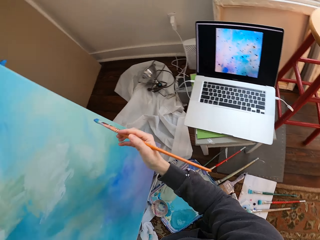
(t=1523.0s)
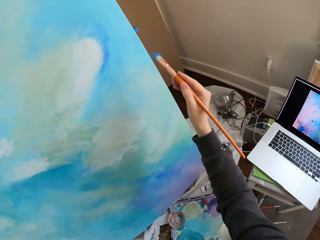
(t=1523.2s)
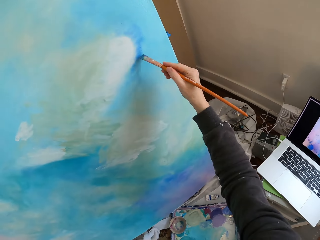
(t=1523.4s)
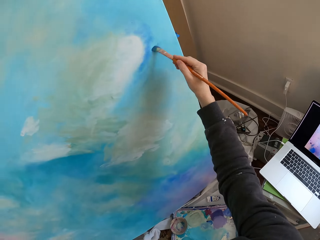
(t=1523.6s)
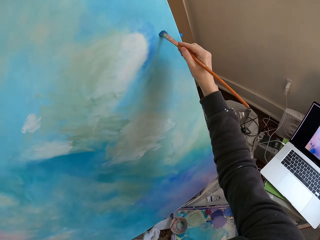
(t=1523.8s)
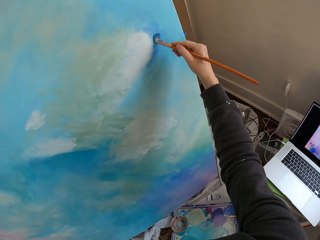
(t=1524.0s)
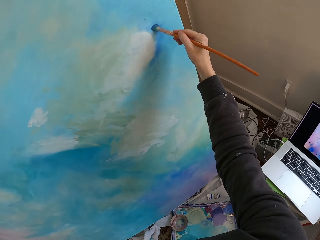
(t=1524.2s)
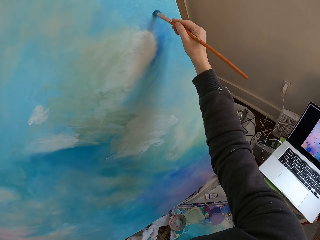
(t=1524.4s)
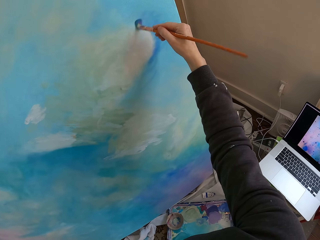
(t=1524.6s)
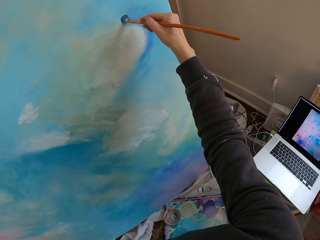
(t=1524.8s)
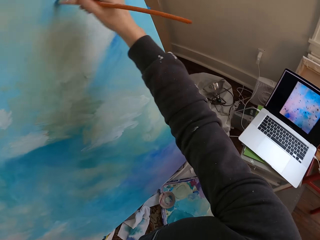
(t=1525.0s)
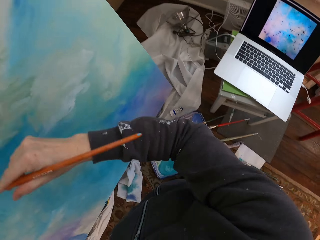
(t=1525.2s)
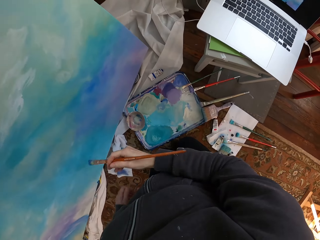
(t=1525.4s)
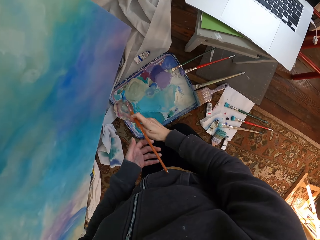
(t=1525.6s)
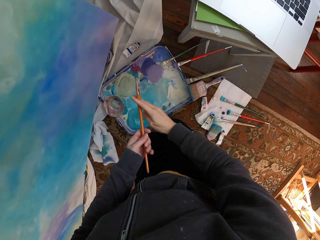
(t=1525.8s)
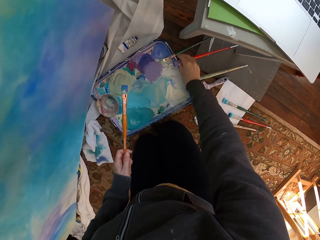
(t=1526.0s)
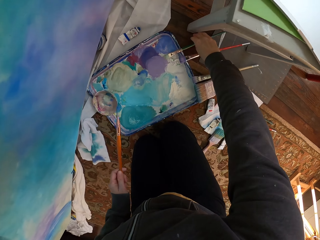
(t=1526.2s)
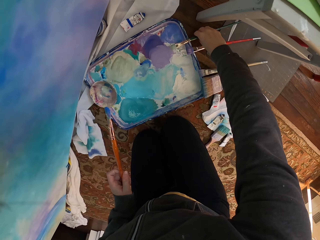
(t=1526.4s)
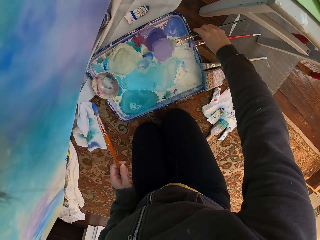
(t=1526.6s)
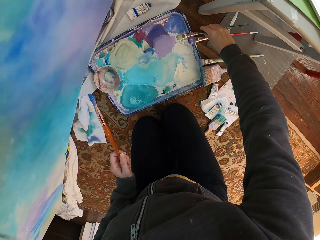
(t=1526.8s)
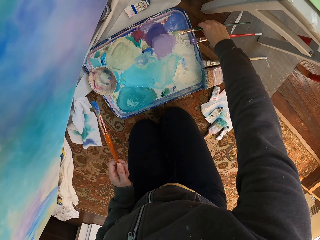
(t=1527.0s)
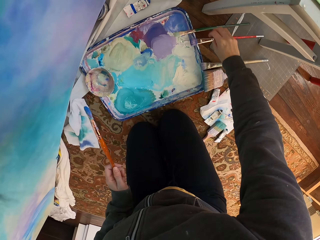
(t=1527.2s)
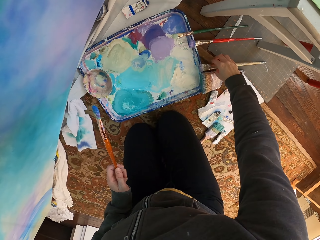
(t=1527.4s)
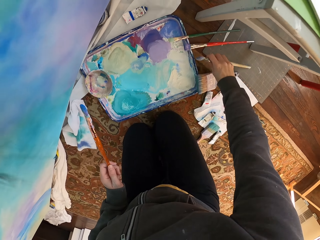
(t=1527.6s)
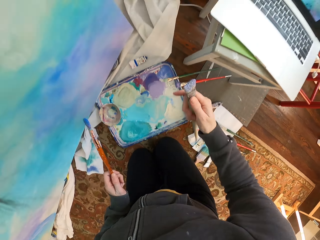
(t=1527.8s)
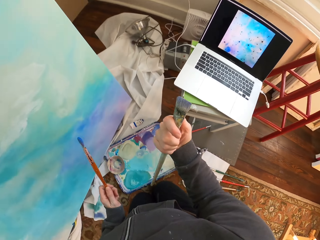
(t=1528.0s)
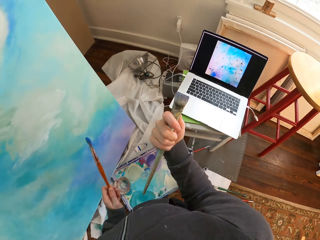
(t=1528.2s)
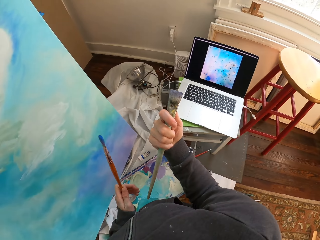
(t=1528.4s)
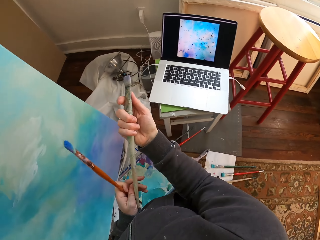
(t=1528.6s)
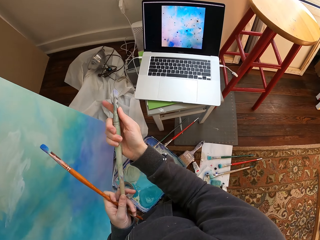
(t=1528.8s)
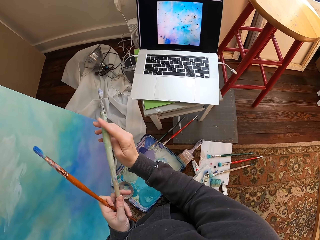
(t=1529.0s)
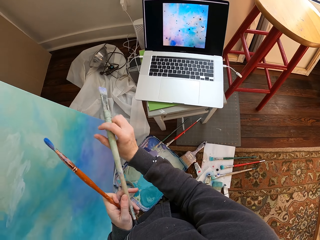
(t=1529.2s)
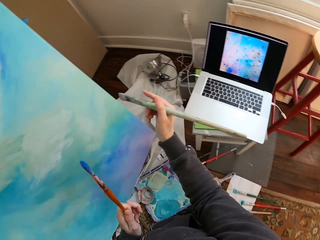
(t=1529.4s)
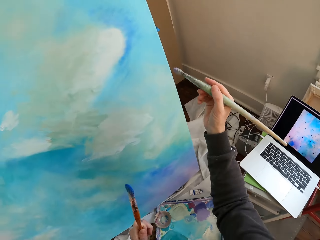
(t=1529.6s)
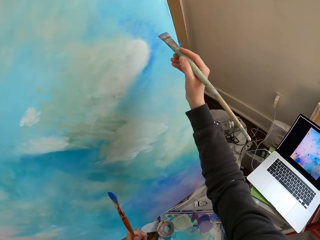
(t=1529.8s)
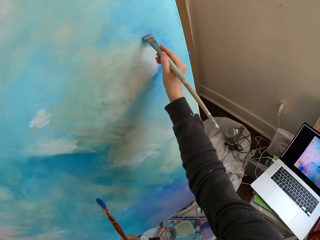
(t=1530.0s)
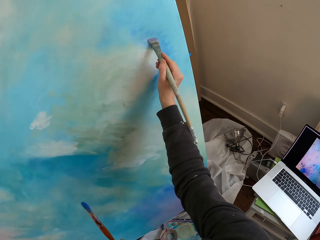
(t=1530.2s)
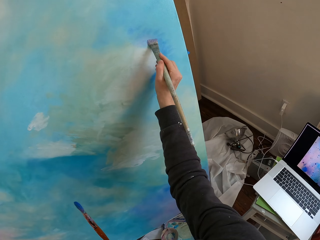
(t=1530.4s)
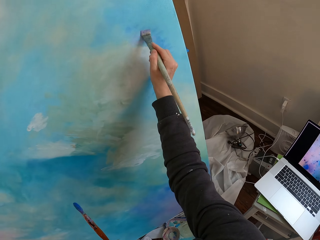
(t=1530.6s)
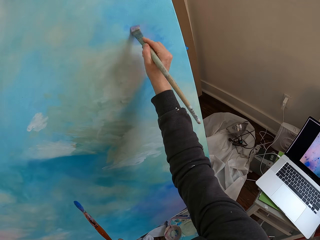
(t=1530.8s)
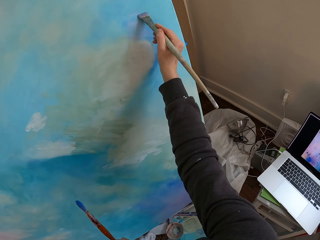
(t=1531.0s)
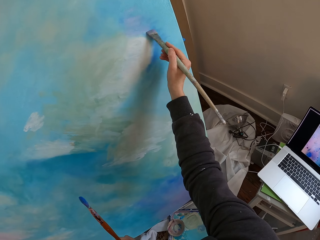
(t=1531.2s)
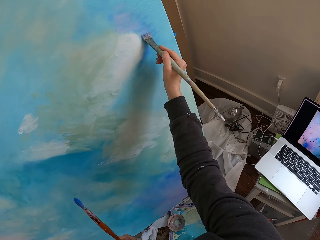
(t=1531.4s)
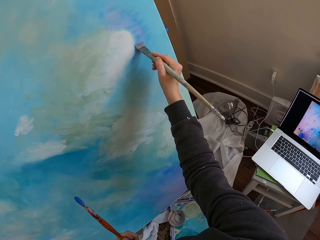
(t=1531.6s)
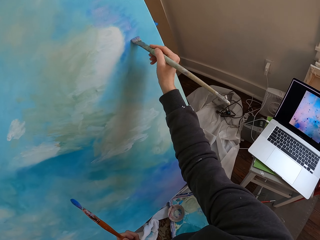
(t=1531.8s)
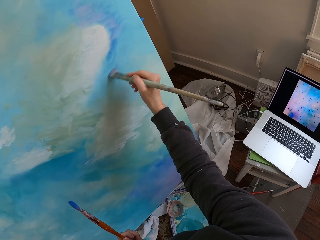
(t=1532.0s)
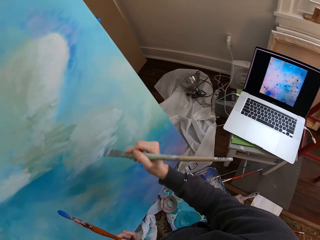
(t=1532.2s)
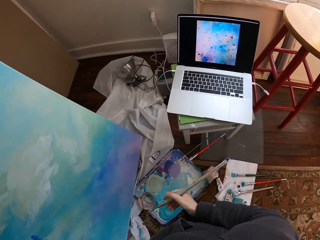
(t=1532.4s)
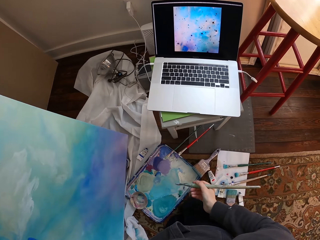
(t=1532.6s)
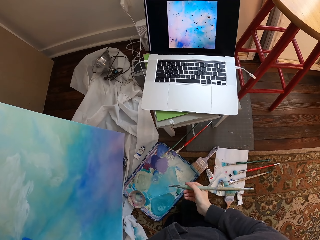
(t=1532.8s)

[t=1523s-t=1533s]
The camera wearer removes a brush from a painting. They paint. They hold the brush with the left hand. They pick the brush from the paint holder. They put the brush on a paint container. They pick up the brush. They look at the brush. They paint the wall using the brush.

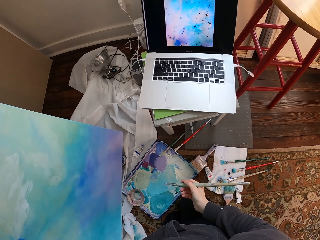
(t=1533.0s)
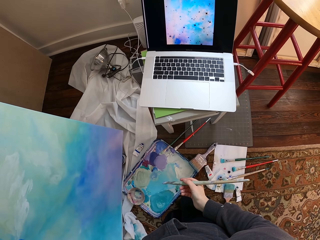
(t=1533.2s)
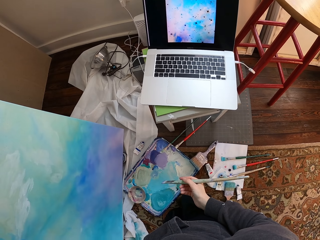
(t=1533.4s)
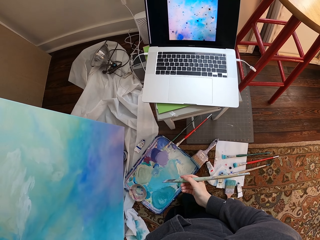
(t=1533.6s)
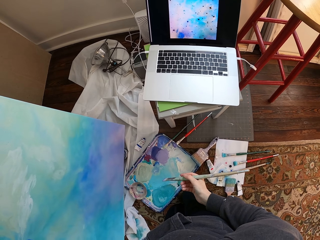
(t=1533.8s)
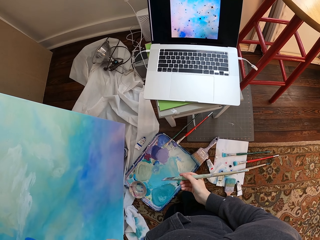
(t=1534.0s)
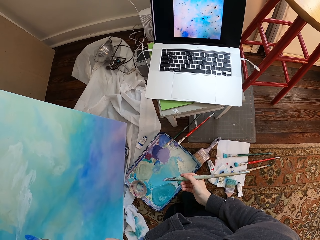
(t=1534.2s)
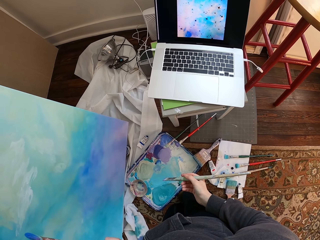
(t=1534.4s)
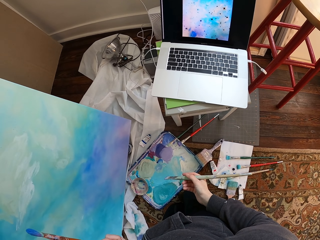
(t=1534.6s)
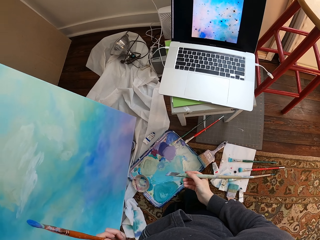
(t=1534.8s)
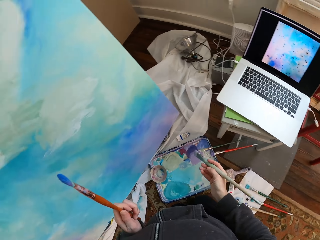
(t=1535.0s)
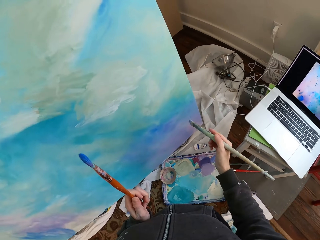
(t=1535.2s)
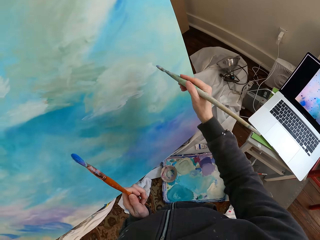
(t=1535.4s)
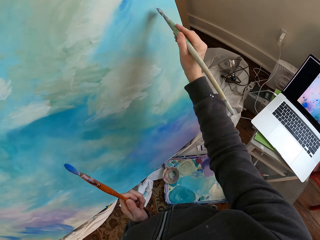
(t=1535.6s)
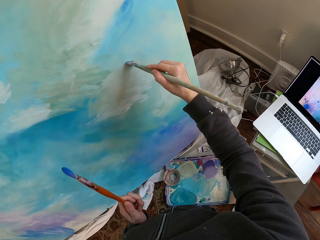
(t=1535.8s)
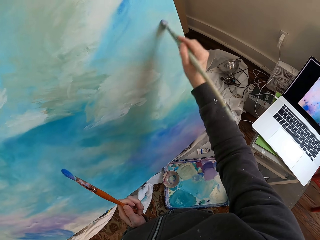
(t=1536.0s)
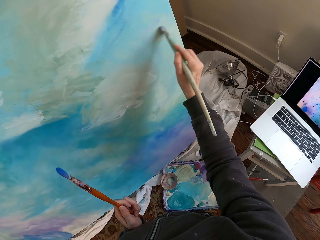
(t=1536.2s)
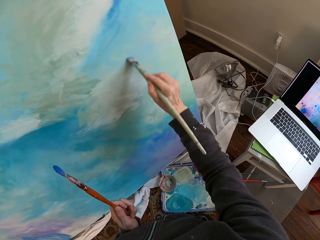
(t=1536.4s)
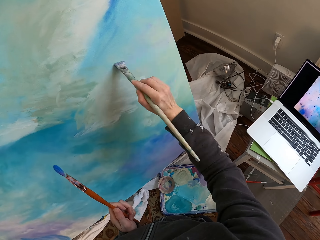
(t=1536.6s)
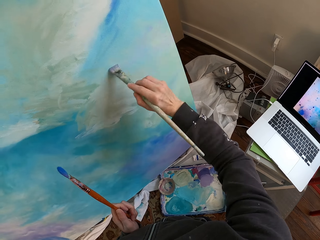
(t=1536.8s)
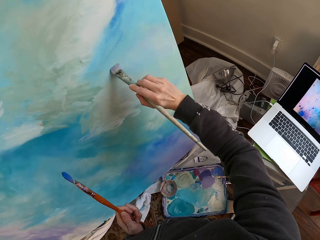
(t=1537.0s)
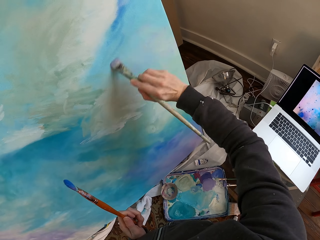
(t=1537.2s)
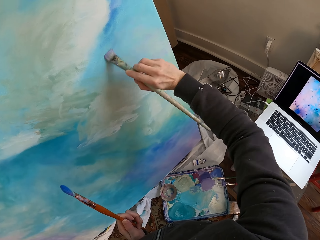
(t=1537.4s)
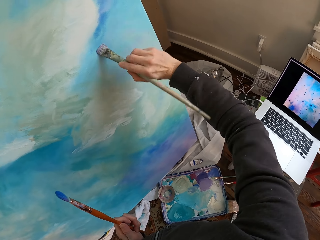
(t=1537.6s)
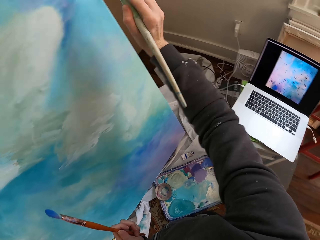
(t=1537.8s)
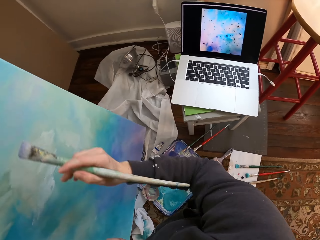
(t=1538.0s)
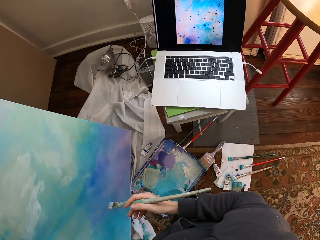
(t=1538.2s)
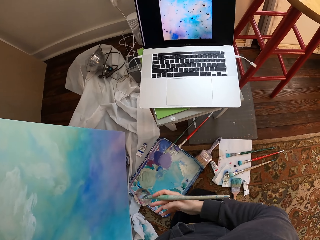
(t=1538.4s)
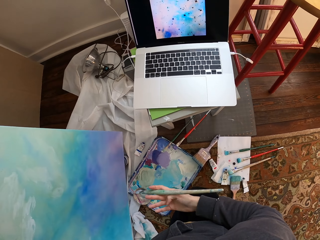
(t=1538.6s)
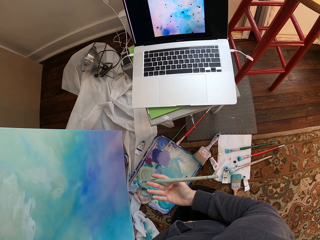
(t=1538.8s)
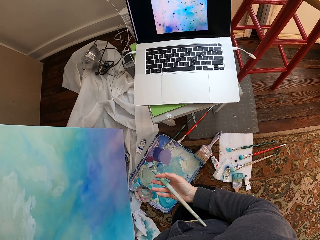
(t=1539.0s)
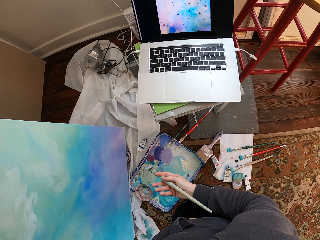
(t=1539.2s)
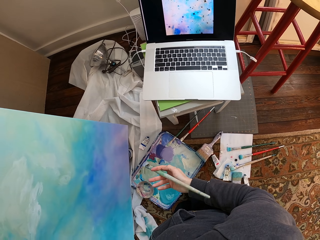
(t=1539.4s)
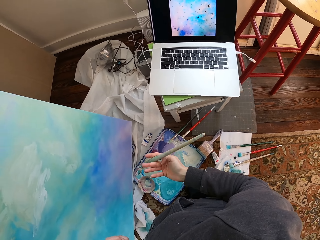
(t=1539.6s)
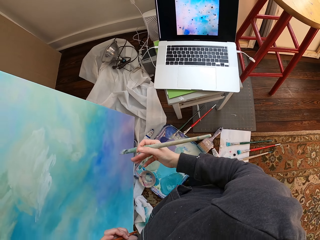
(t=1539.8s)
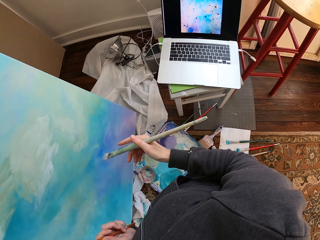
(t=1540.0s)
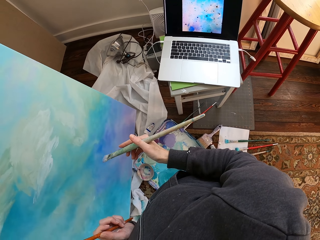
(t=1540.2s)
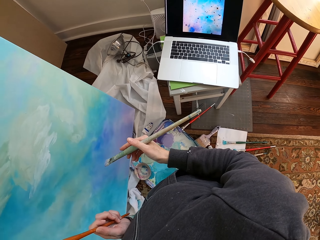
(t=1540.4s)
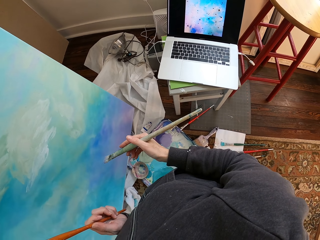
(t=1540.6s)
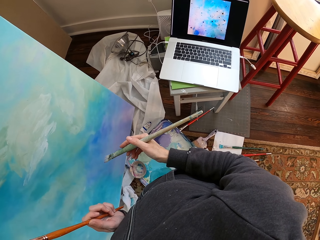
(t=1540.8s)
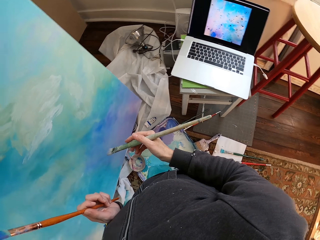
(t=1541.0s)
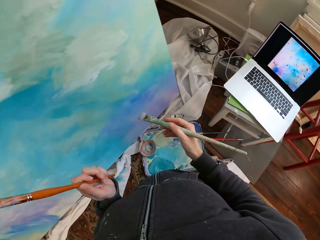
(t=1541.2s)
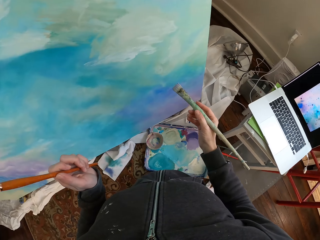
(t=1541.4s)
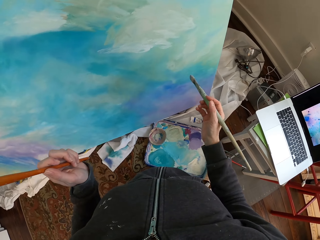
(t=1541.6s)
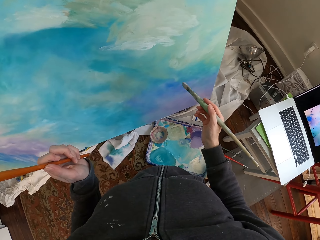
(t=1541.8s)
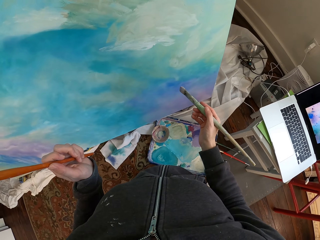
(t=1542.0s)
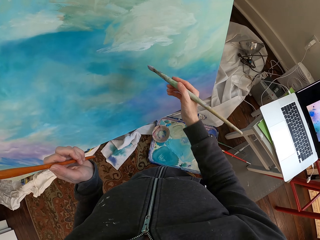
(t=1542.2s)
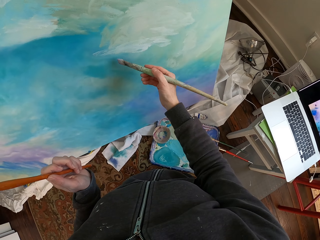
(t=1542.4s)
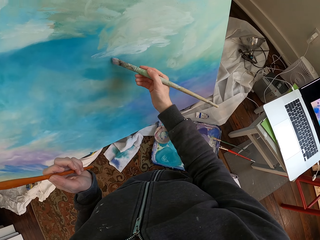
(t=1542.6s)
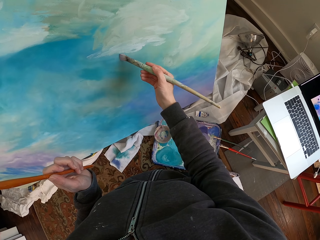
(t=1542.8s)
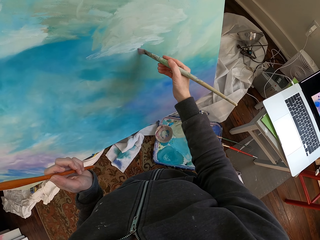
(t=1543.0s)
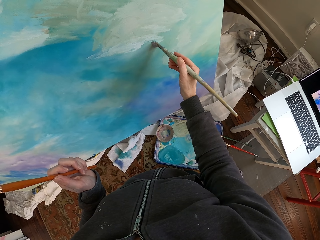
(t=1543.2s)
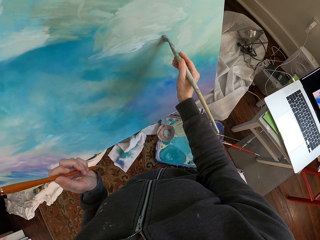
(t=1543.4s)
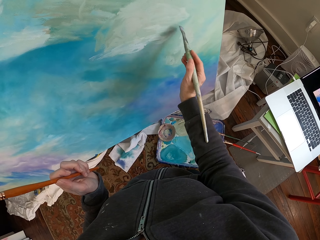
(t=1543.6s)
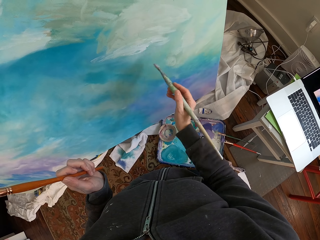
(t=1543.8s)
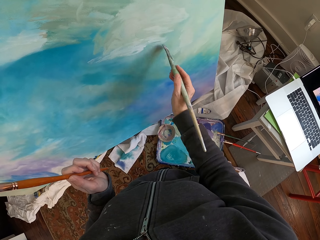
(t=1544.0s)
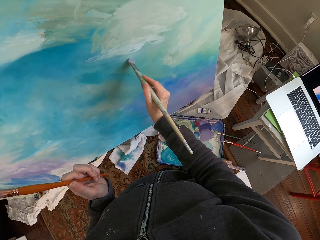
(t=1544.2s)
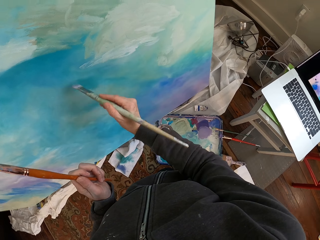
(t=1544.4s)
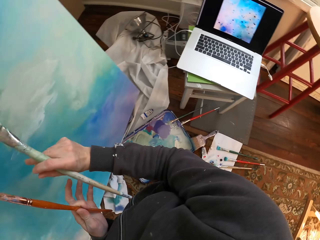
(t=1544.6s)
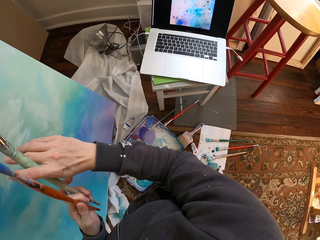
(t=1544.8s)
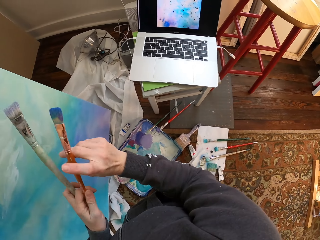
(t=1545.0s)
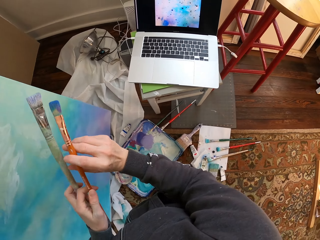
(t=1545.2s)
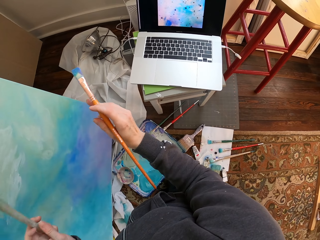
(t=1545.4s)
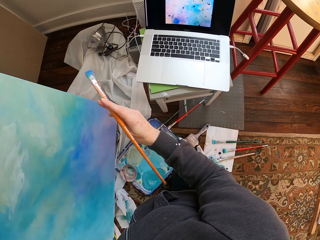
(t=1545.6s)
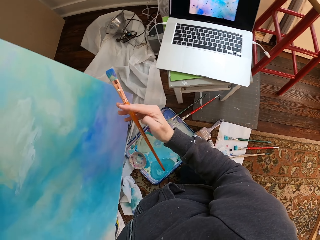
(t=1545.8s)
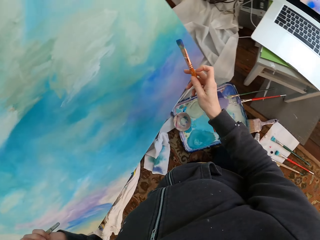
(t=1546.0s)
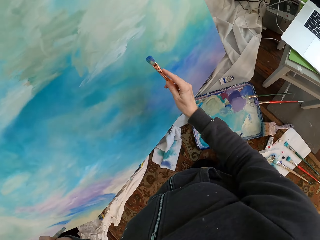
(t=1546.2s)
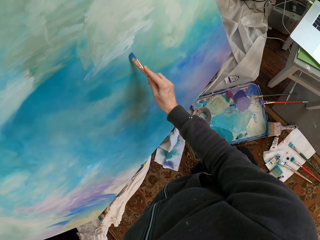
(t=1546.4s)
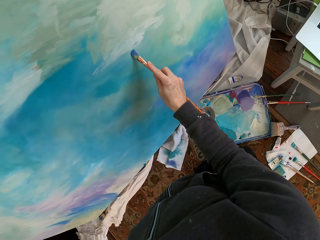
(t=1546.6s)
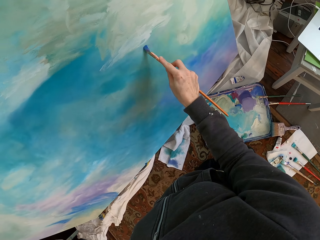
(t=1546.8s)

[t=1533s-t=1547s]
The camera wearer removes a brush from a painting. They look at the painting. They brush the painting. They look at the painting. They paint. They pick the brush from the left hand.
